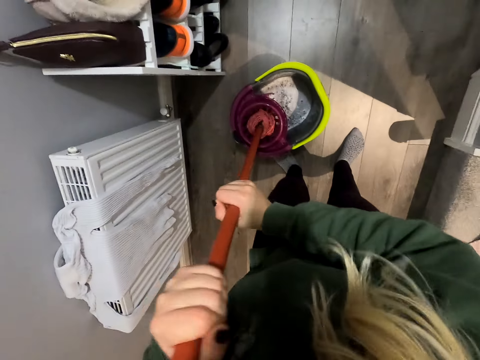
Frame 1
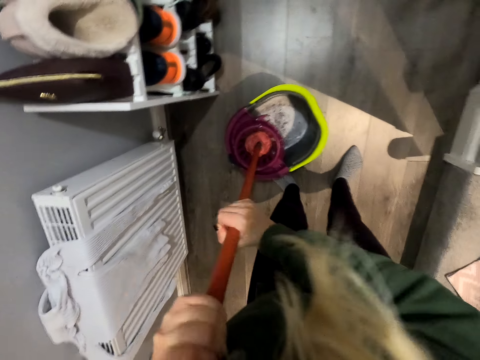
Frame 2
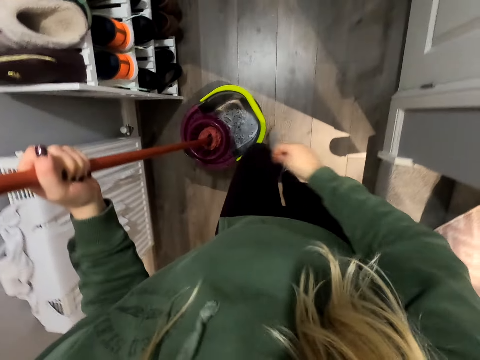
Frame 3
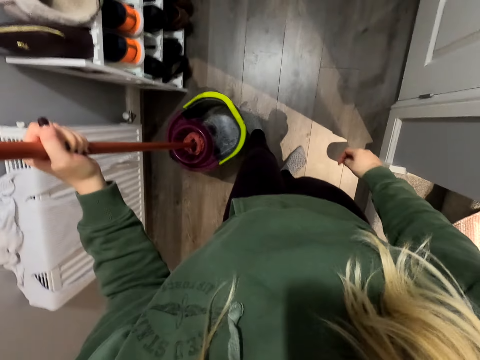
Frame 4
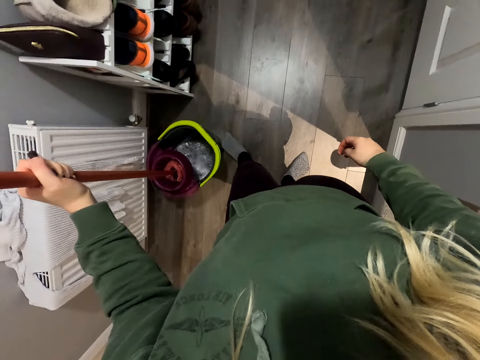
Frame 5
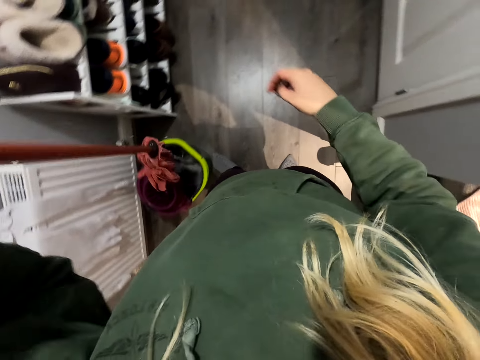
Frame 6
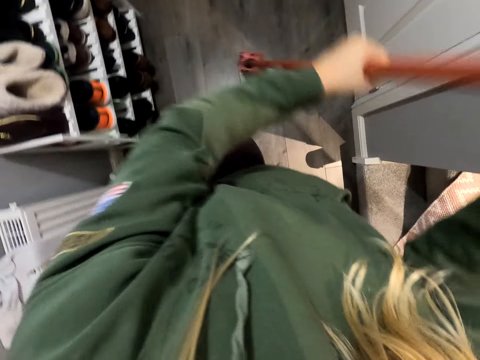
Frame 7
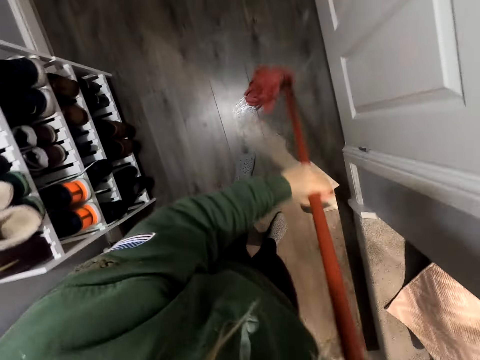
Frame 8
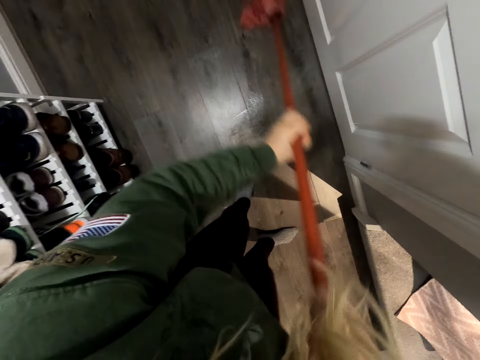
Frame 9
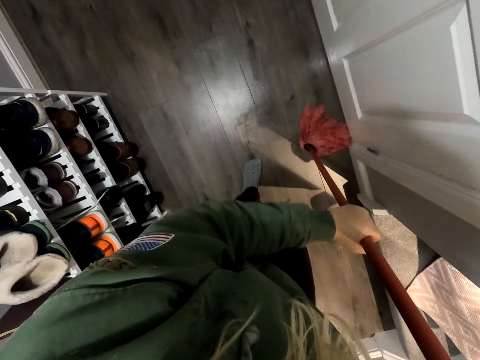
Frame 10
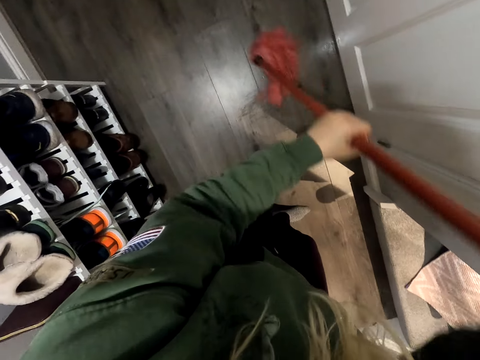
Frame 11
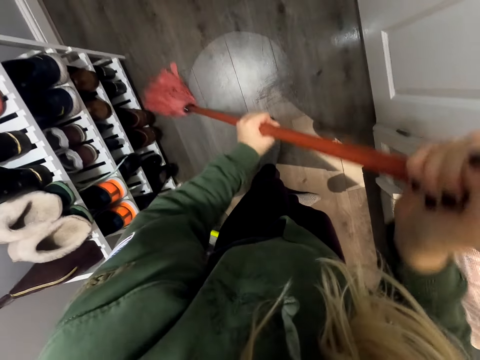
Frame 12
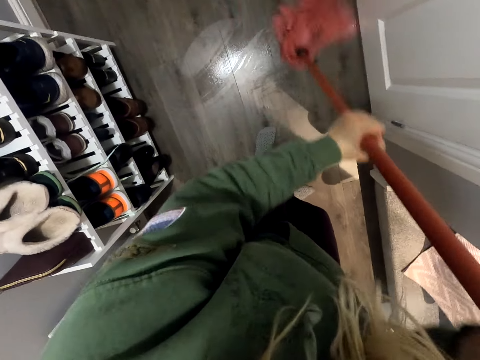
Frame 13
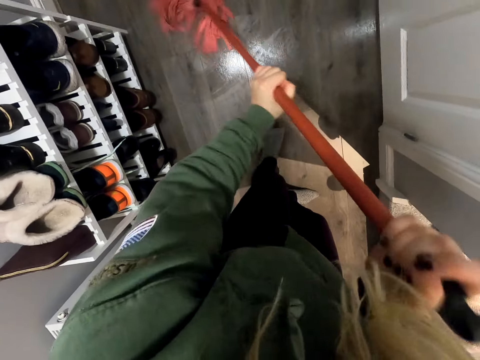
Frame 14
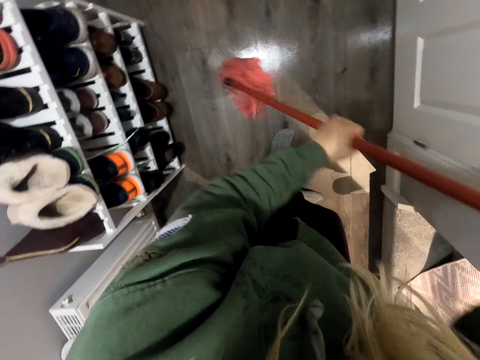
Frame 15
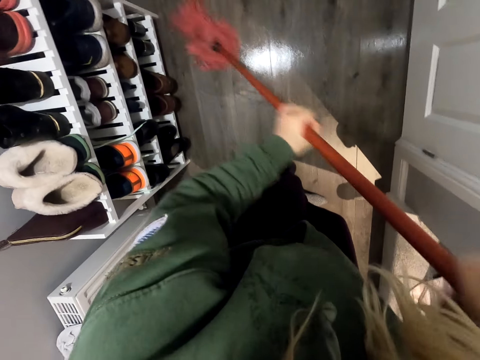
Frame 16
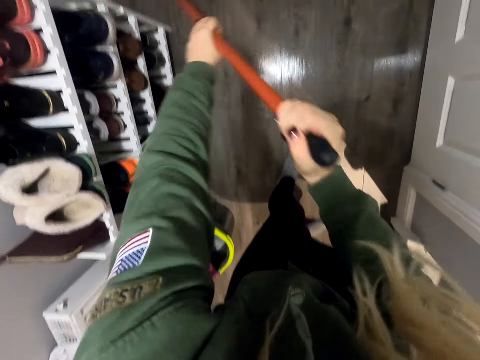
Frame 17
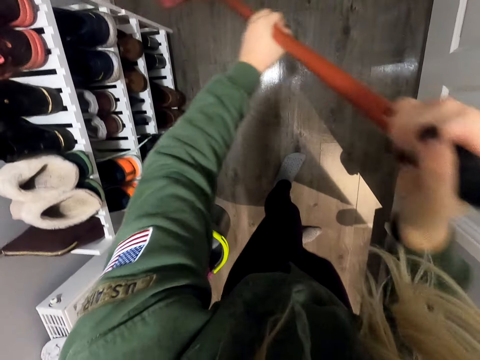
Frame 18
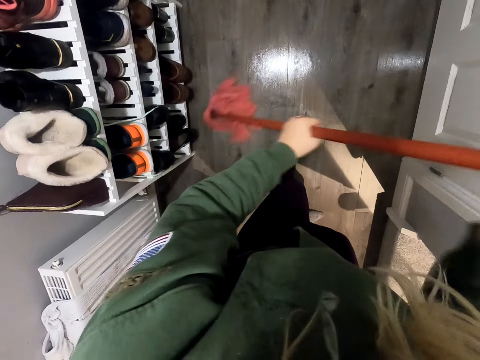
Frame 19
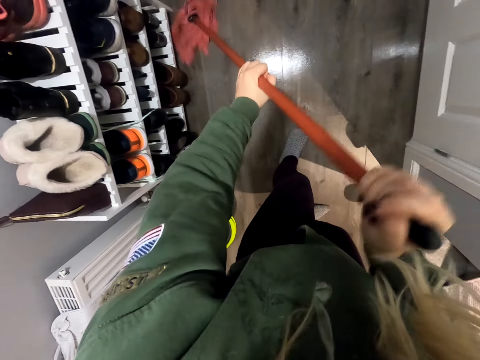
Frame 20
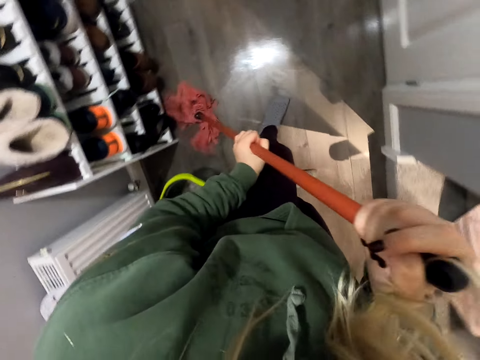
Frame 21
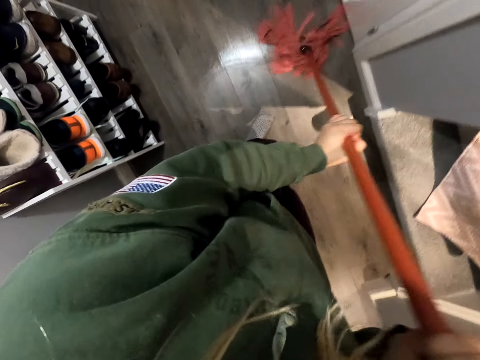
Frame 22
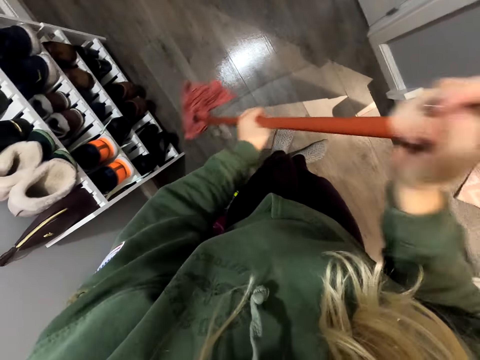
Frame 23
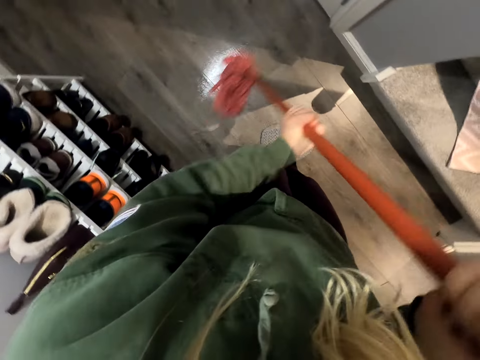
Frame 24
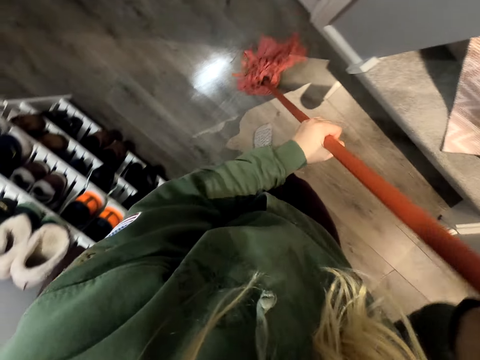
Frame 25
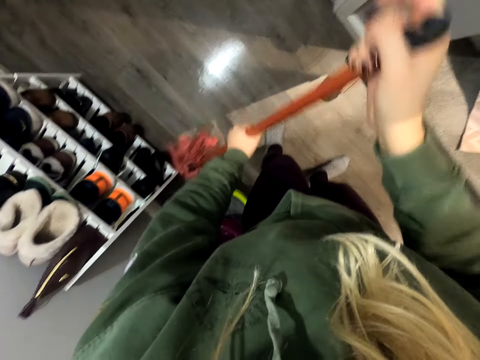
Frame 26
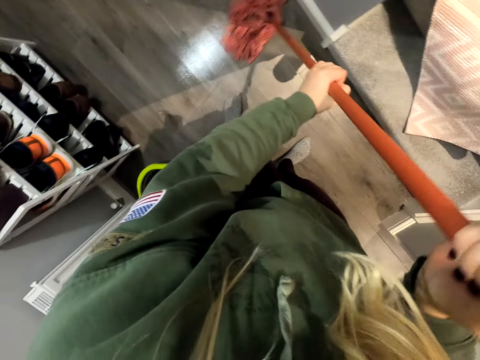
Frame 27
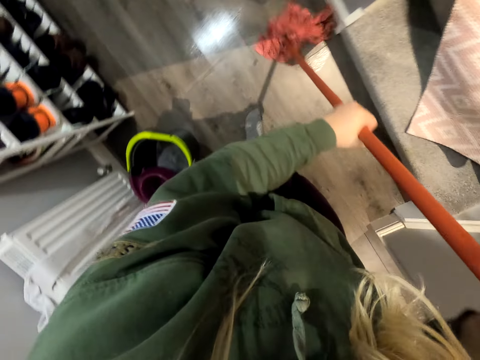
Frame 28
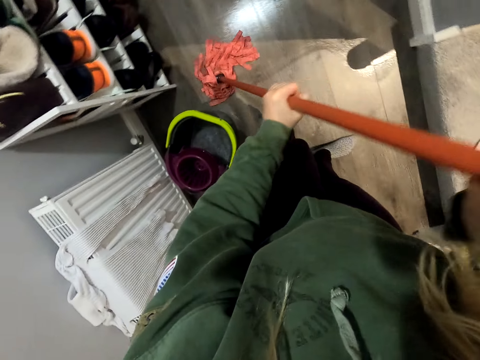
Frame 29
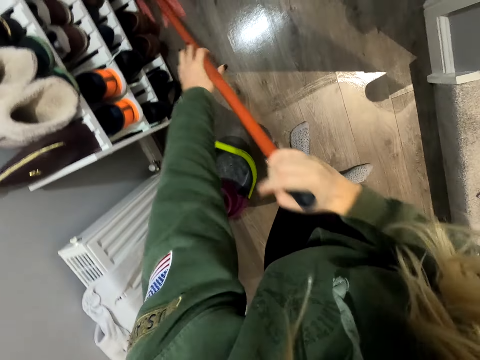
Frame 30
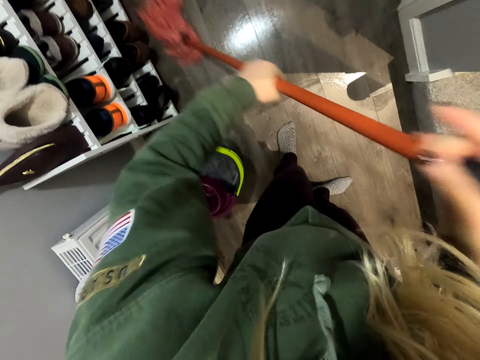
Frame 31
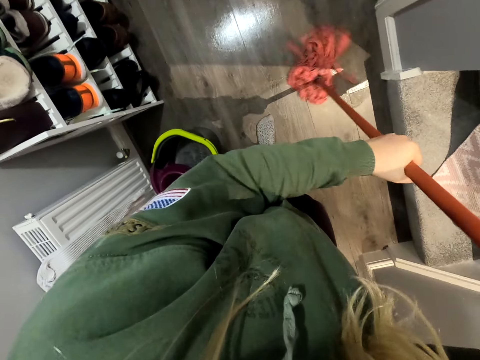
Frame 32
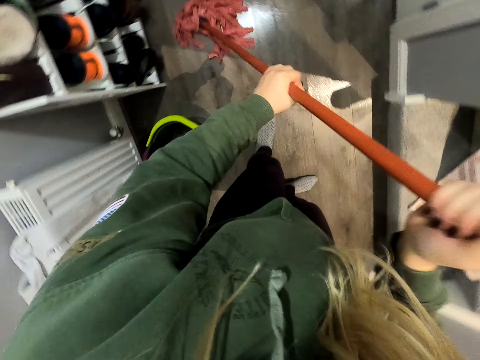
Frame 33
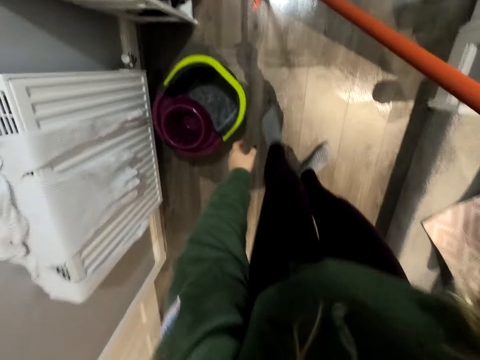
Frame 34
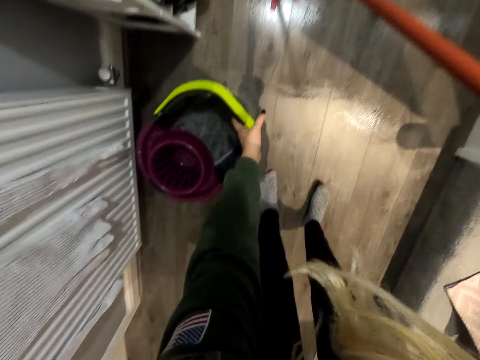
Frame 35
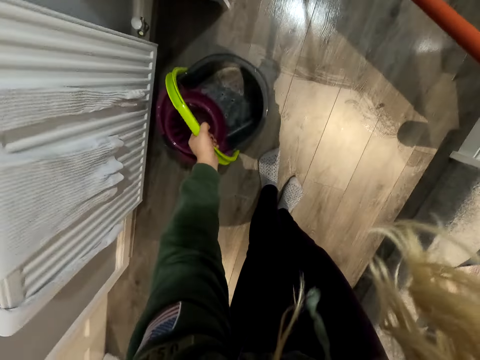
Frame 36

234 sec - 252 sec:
The camera wearer pushes the bucket sideways with the leg. They mop the corridor floor.

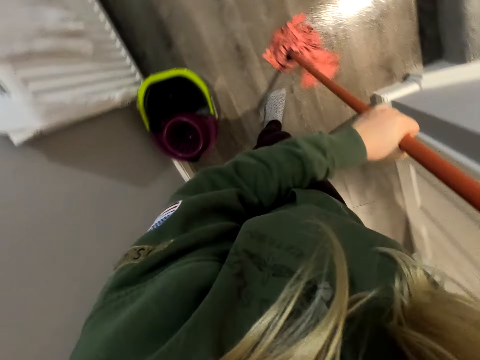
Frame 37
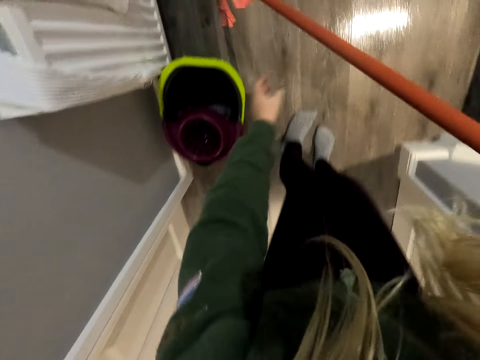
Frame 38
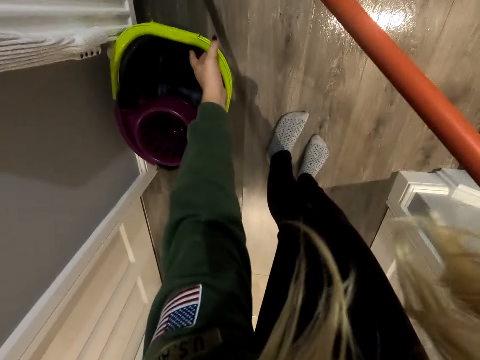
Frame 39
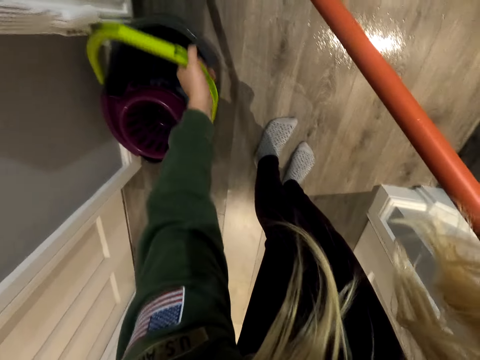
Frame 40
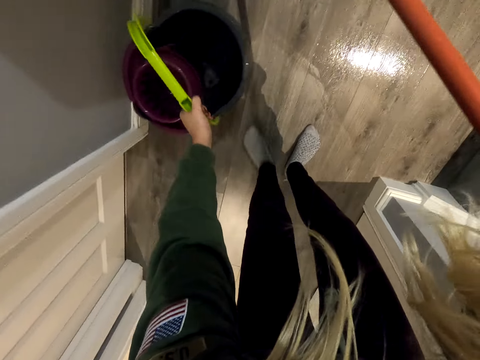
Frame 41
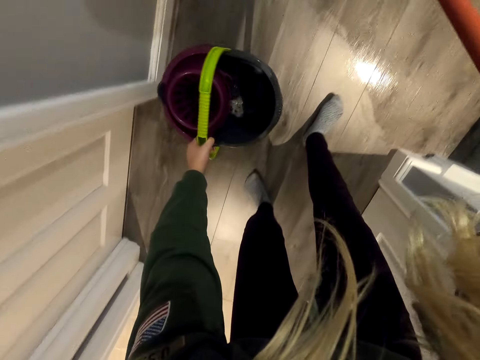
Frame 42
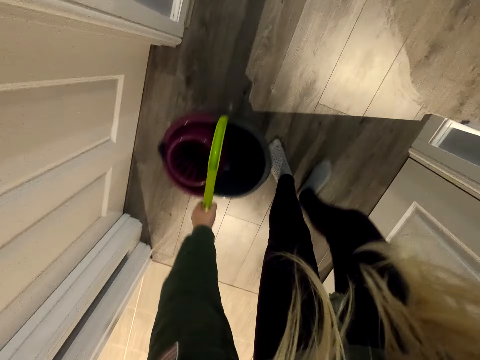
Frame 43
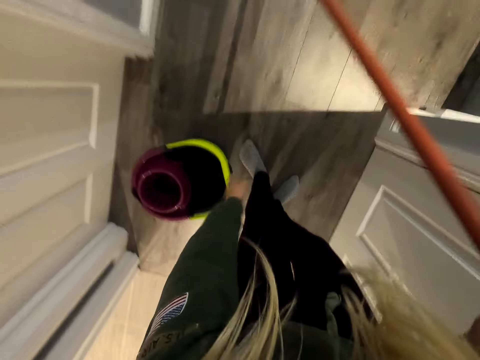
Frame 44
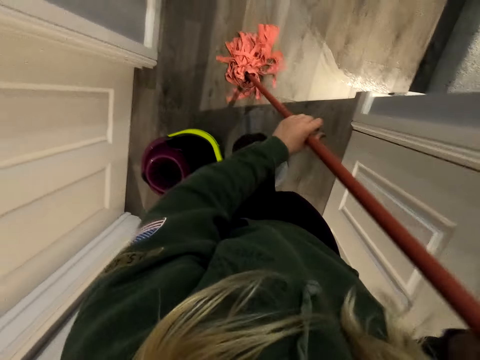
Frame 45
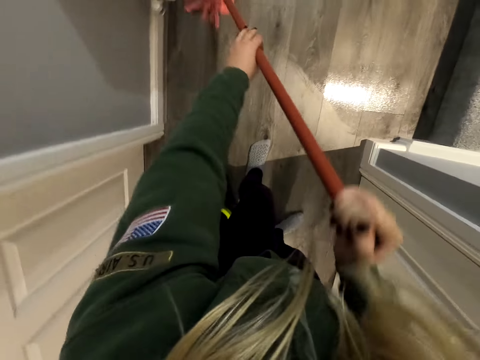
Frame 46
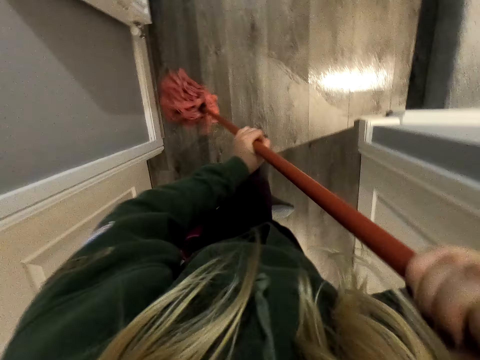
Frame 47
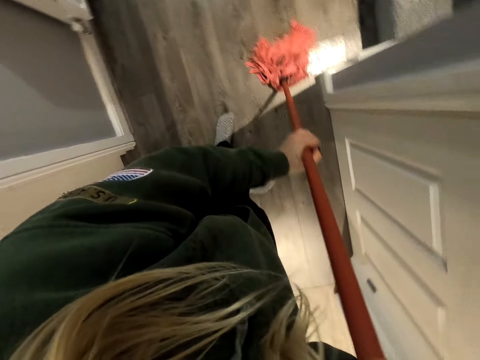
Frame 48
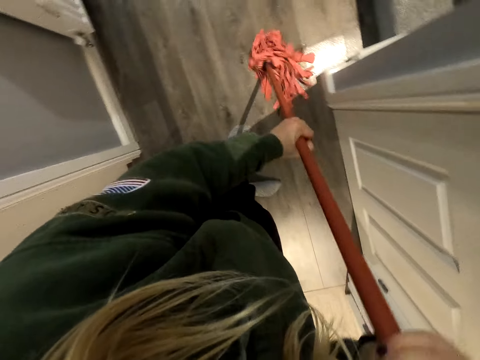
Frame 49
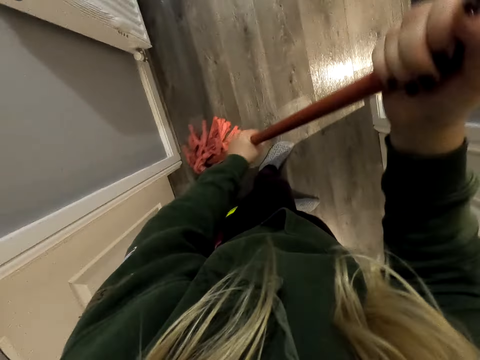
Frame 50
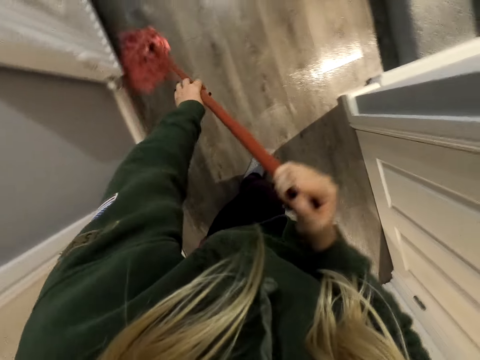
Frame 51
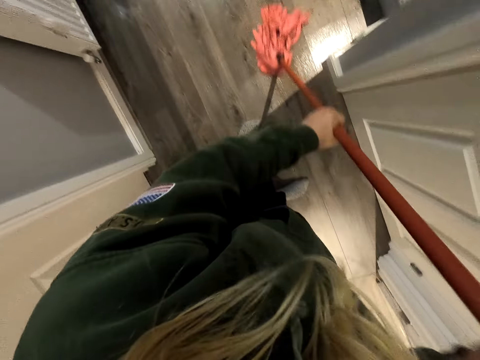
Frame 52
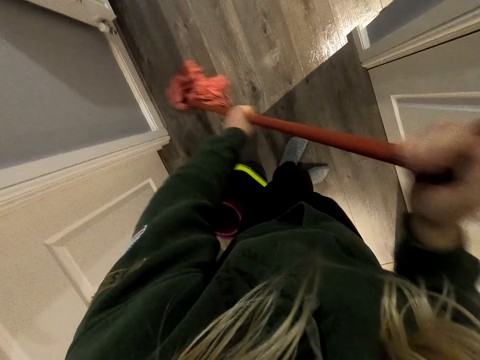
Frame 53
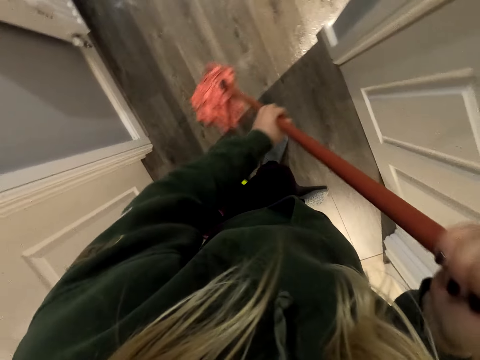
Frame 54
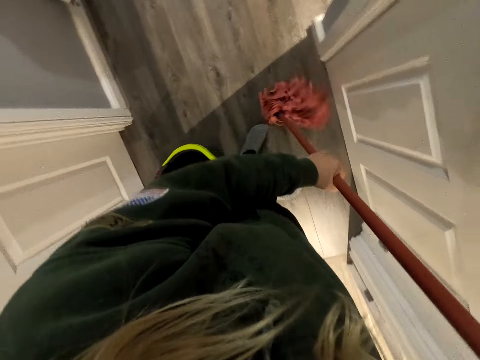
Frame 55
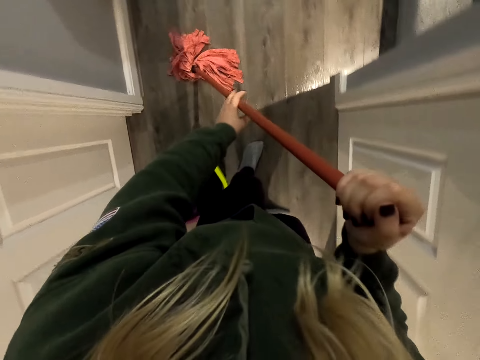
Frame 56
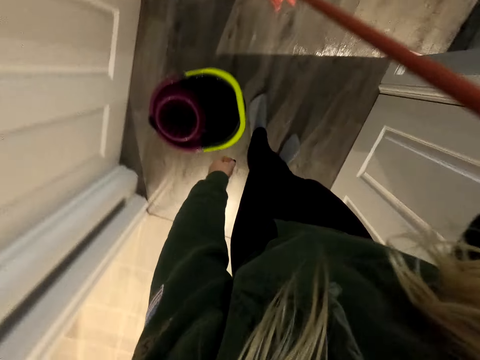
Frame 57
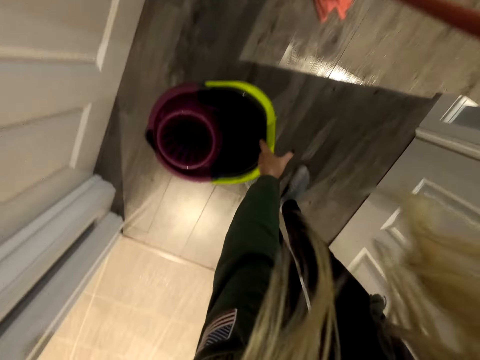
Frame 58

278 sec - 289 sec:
The camera wearer takes the basket. They move the bucket. They clean the floor with the mop.
